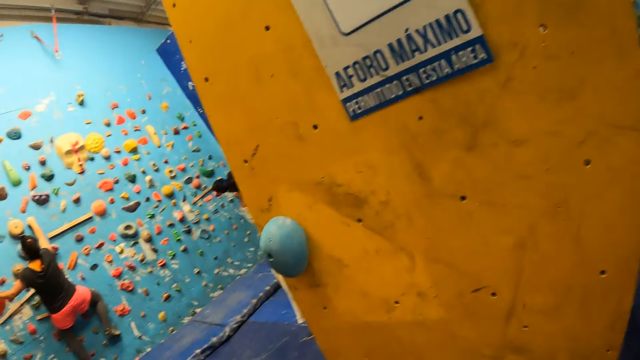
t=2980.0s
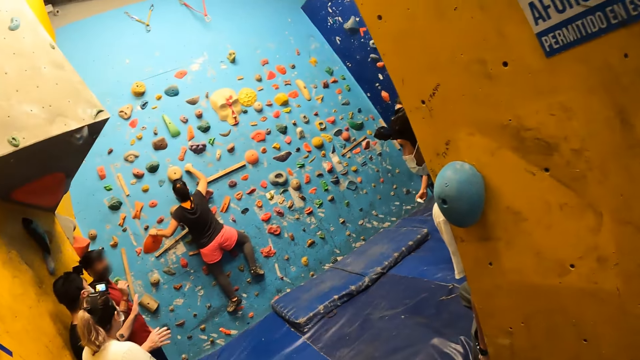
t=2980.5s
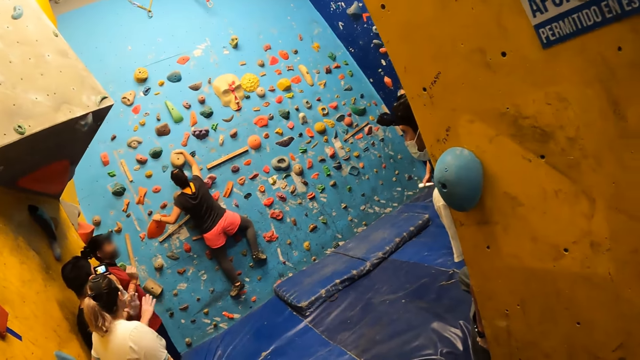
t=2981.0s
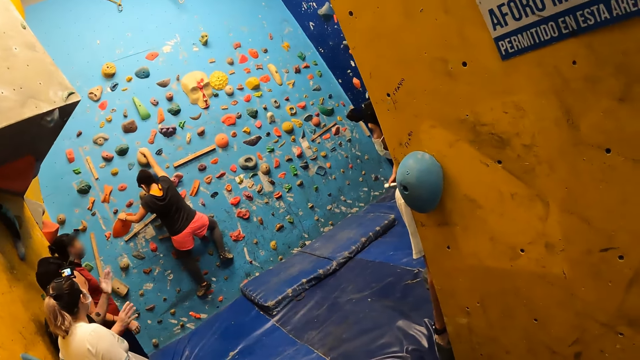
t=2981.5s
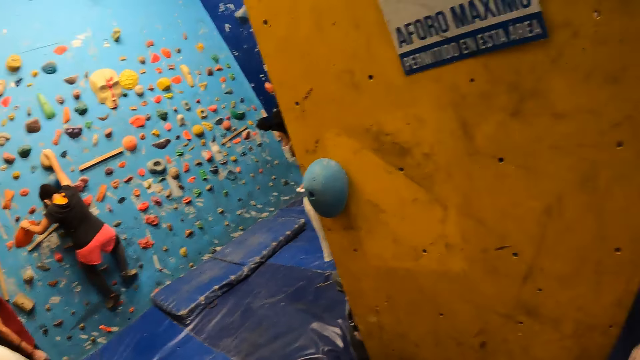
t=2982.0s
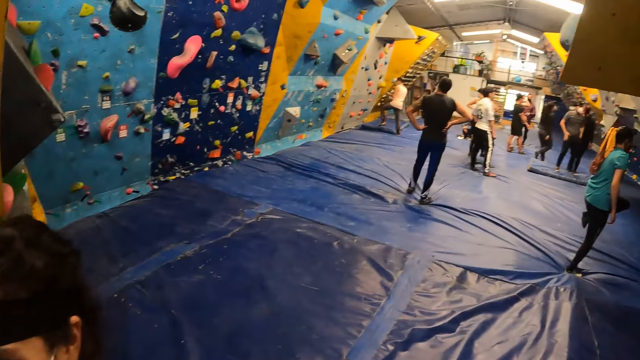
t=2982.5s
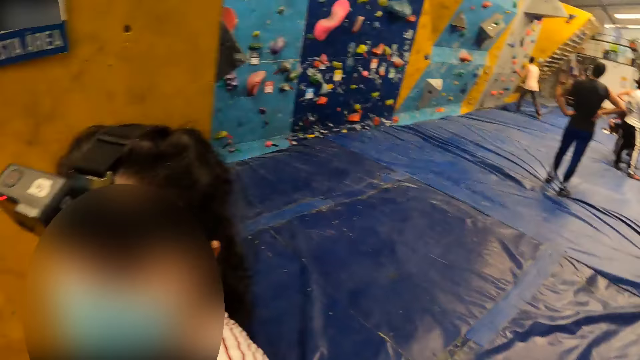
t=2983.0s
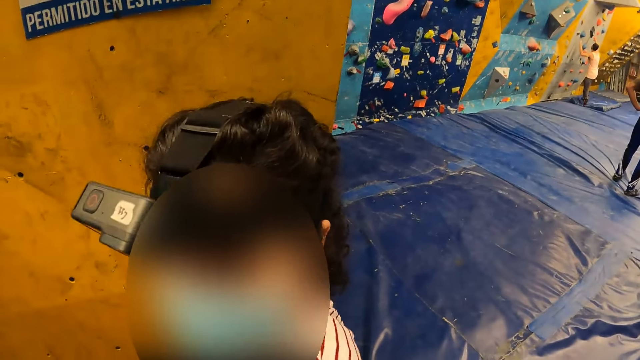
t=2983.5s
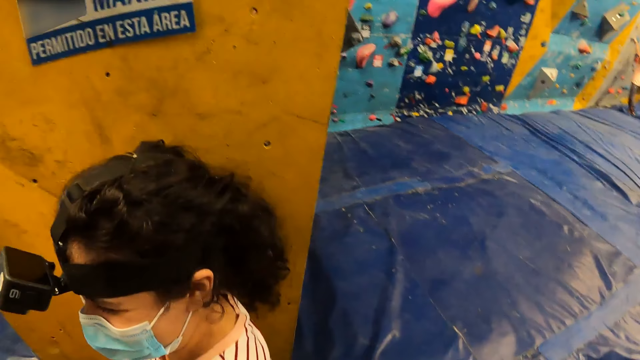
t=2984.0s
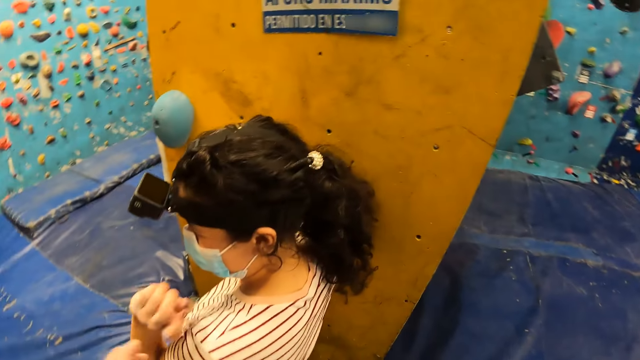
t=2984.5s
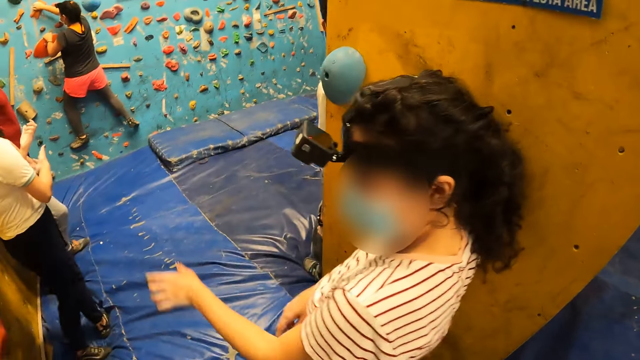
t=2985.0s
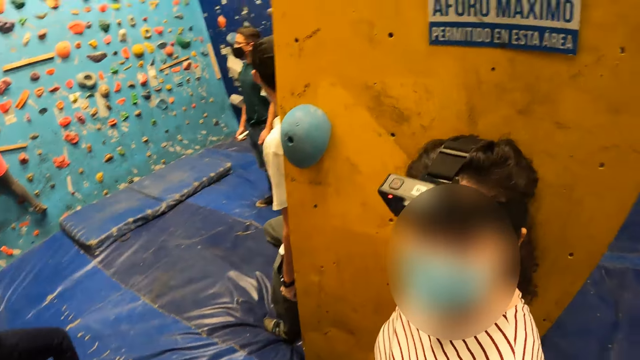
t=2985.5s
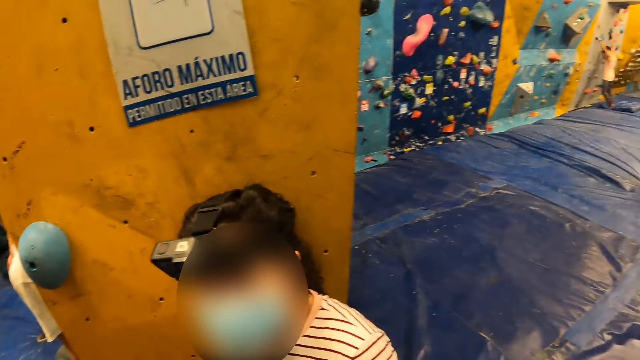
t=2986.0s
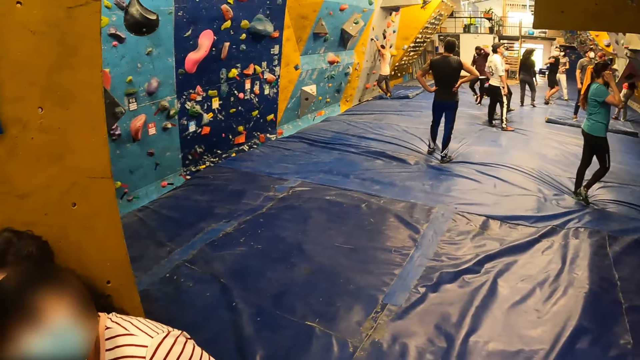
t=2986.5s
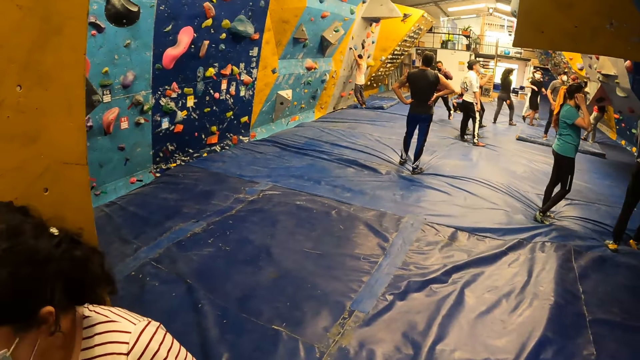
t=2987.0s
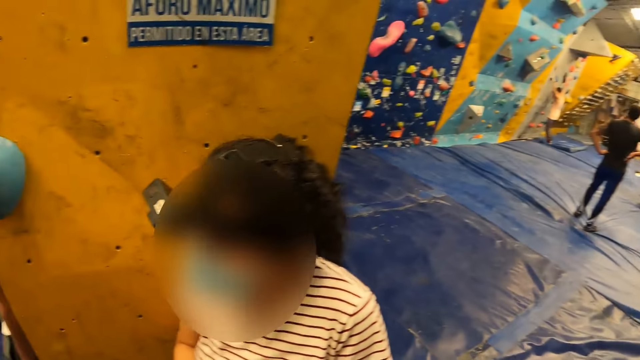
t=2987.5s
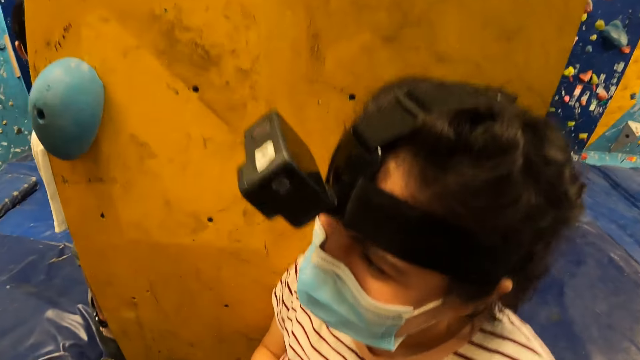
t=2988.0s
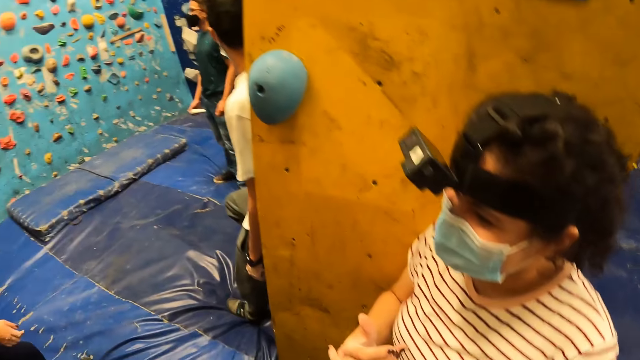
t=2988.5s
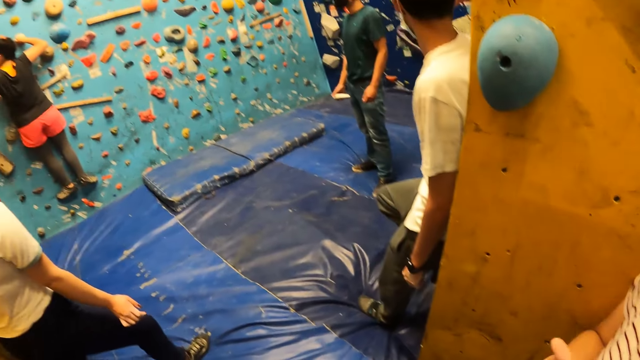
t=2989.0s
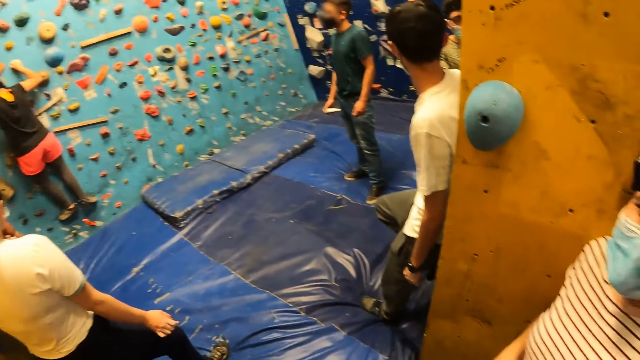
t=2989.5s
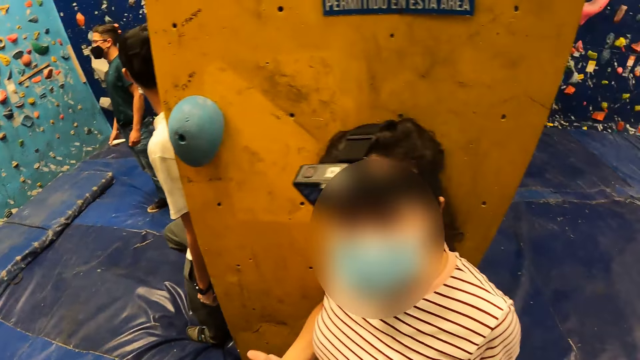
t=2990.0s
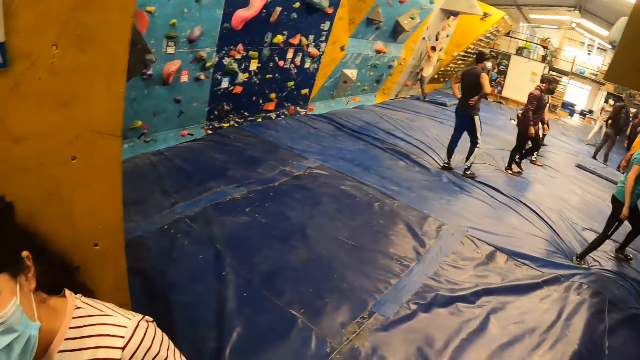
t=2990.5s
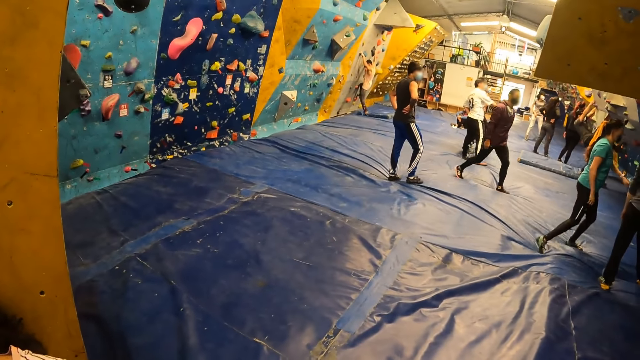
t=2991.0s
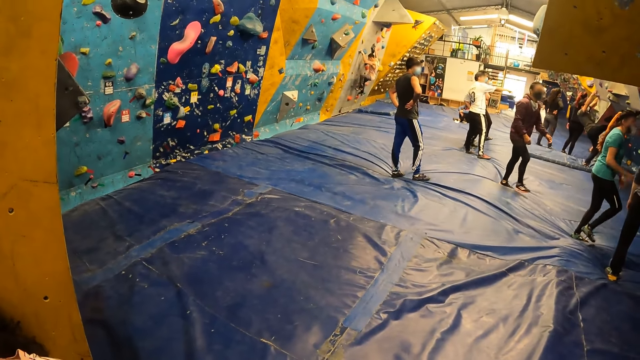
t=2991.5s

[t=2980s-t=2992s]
The camera wearer points at a poster on the wall. They look around.

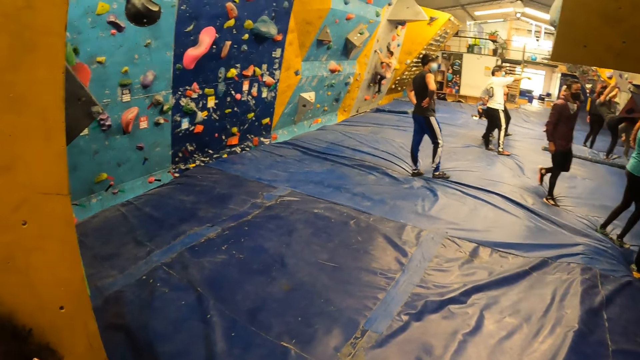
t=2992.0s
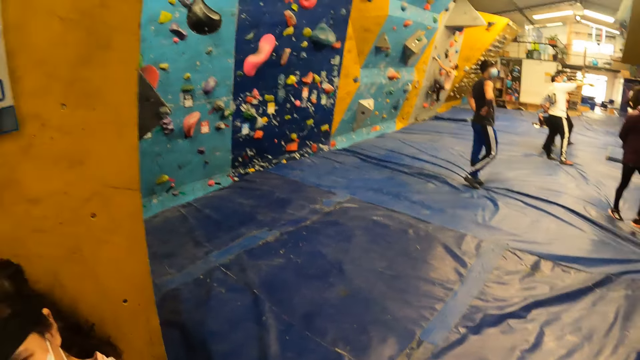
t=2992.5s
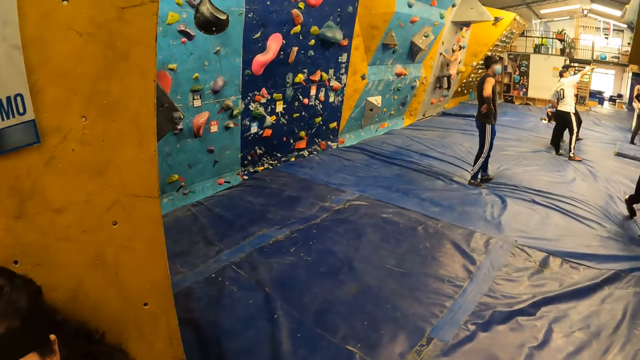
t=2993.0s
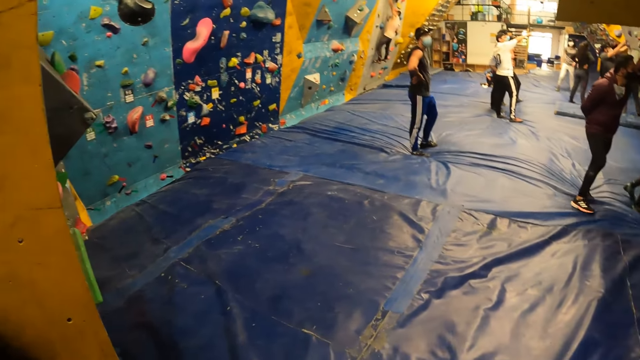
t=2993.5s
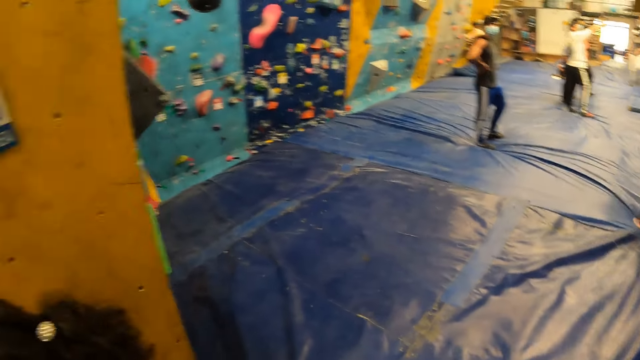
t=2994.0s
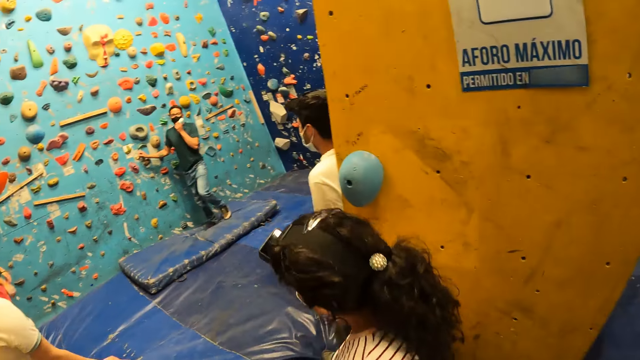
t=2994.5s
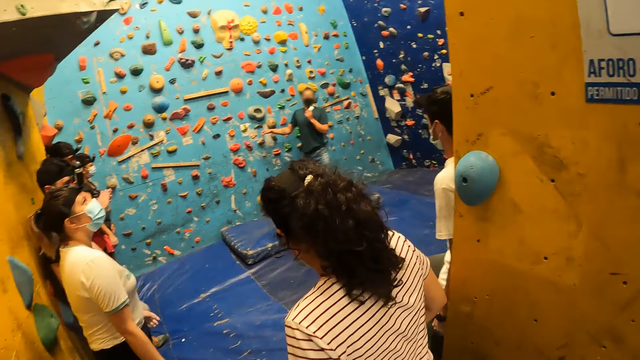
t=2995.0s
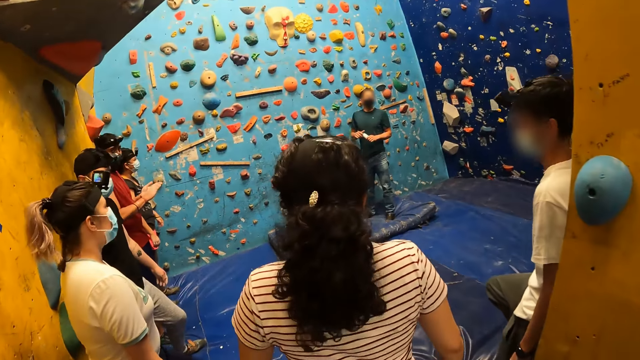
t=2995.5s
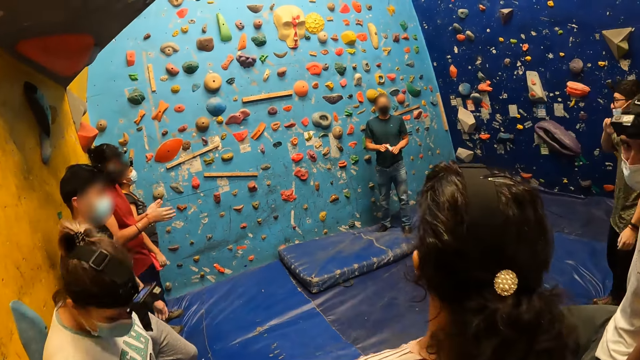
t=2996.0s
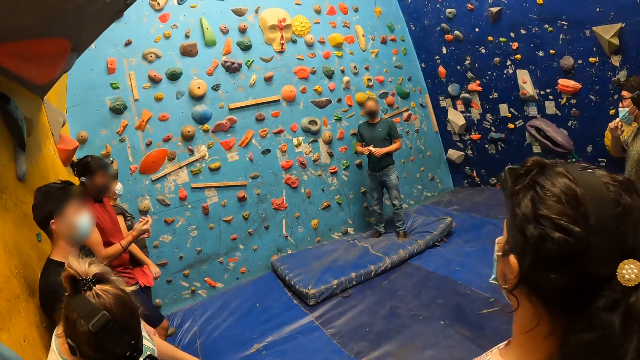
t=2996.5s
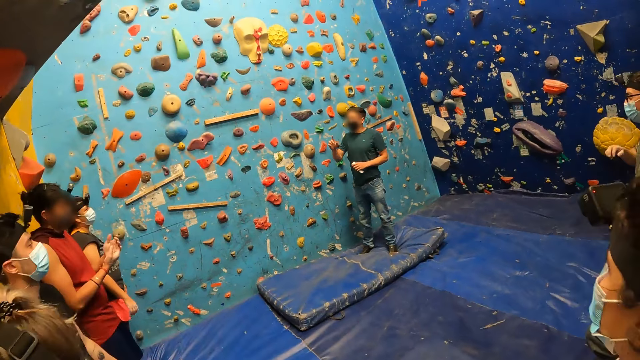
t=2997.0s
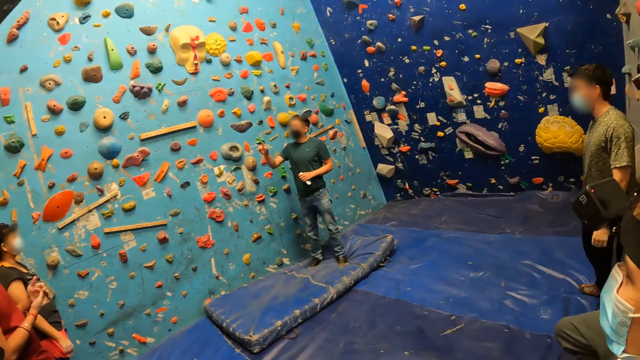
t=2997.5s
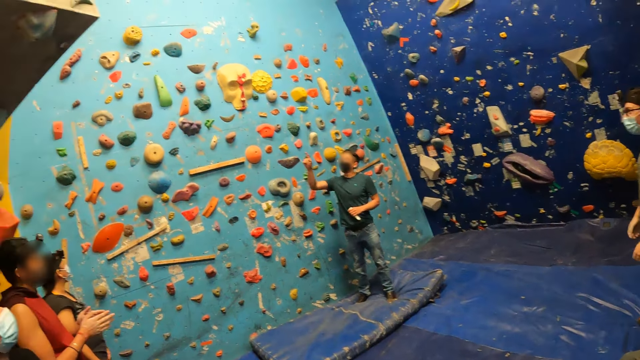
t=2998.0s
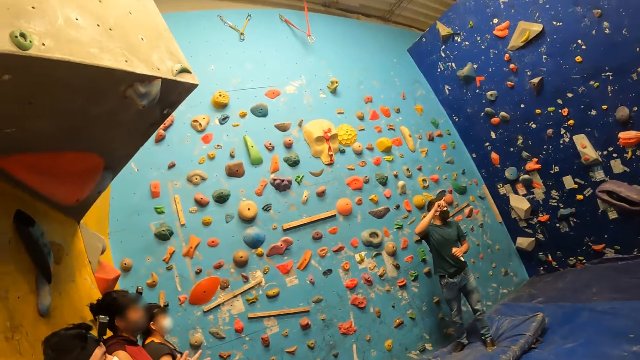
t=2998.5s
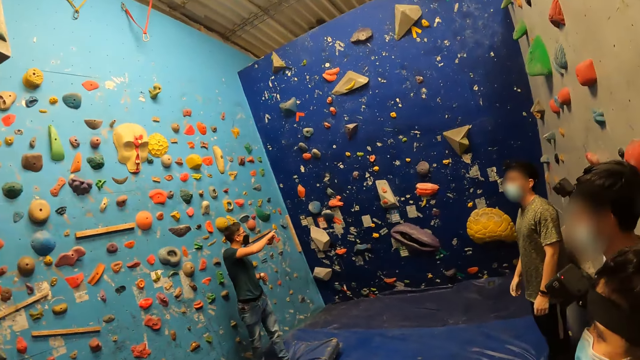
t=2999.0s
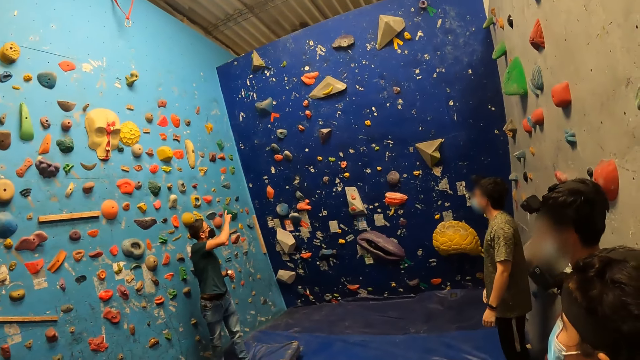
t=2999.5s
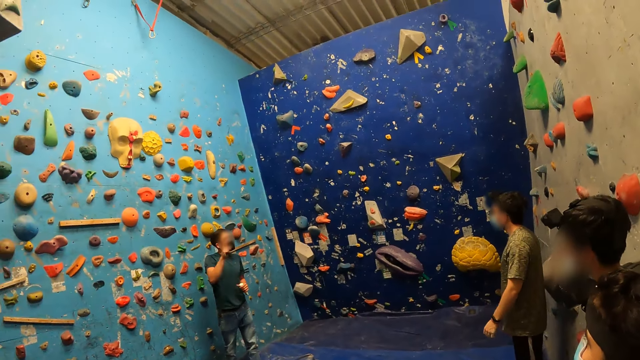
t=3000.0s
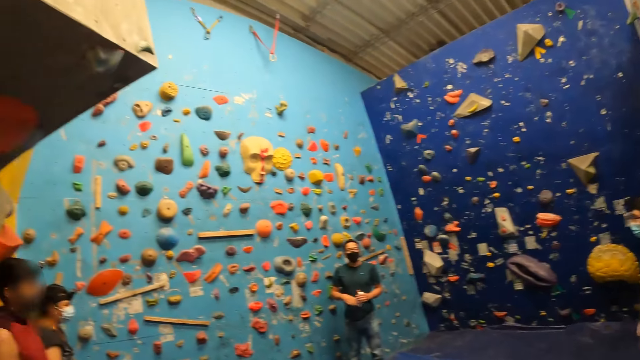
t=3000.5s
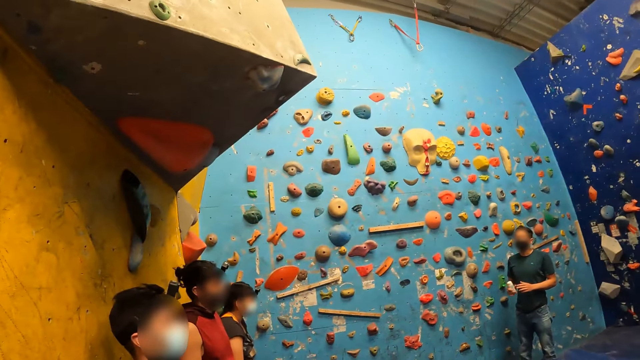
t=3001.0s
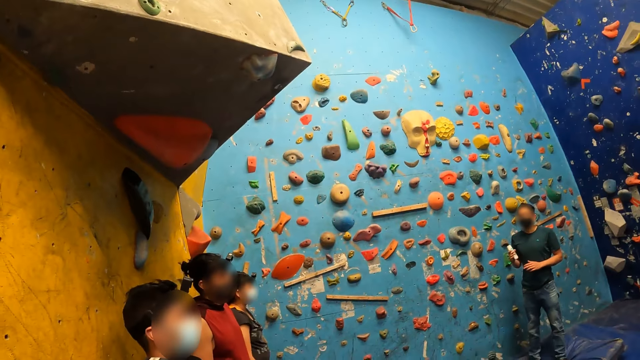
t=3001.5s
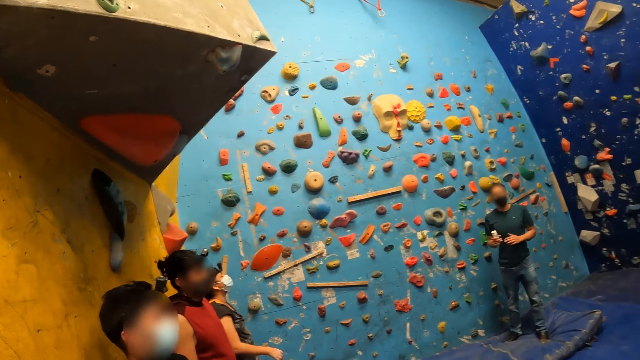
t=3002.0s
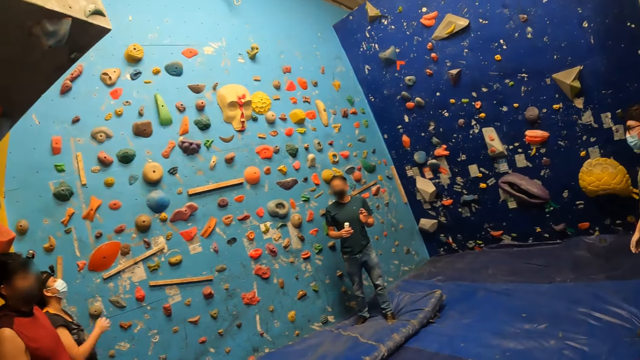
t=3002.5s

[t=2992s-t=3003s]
A man holds the bottle of hand sanitizer in his left hand. The man touches a climbing hold on a wall in a wall climbing gym with his right hand, instructs a group of people, holds the bottle of hand sanitizer in both hands, and passes the bottle of hand sanitizer from his left hand to his right hand.
